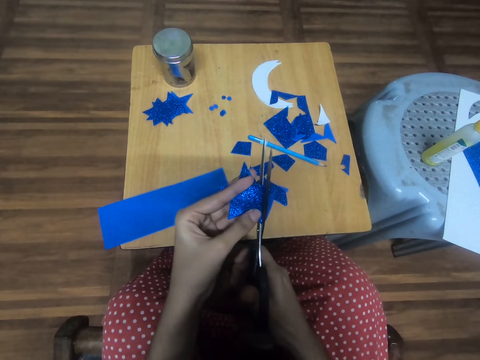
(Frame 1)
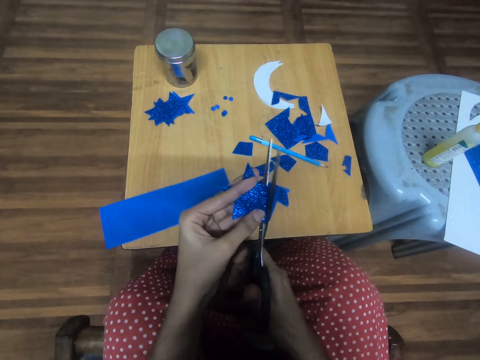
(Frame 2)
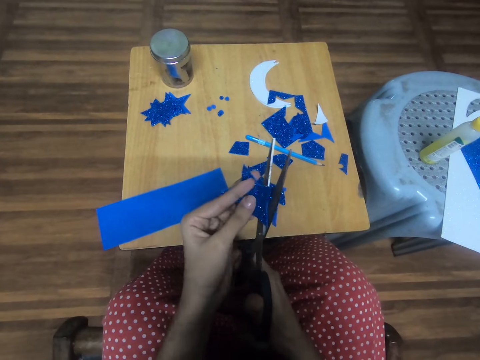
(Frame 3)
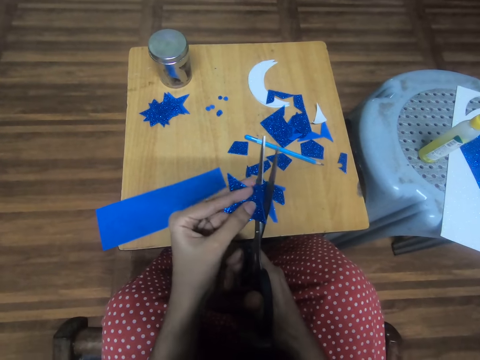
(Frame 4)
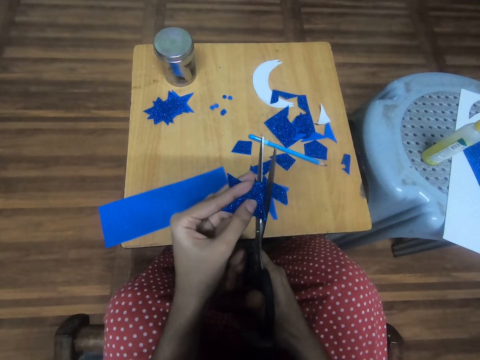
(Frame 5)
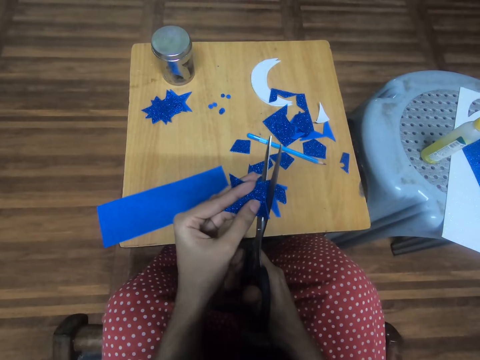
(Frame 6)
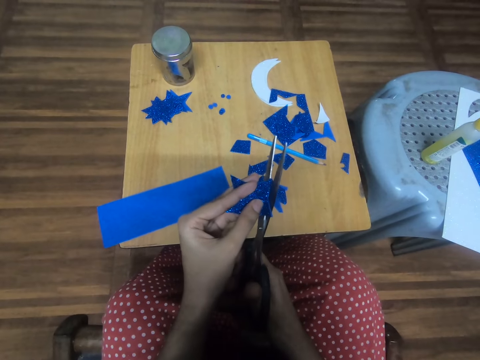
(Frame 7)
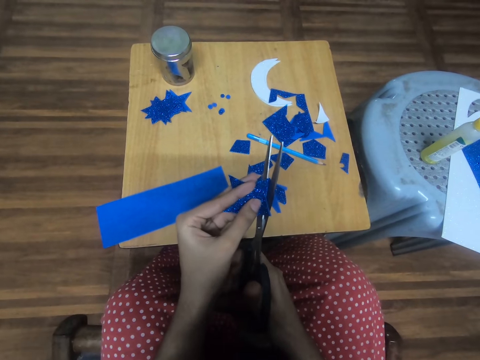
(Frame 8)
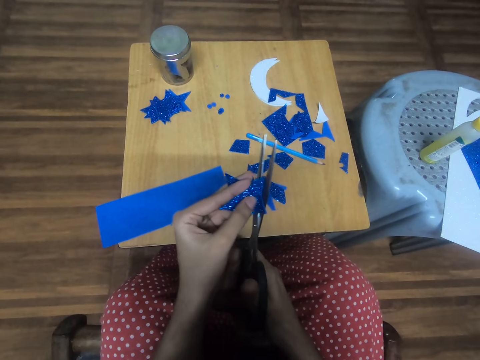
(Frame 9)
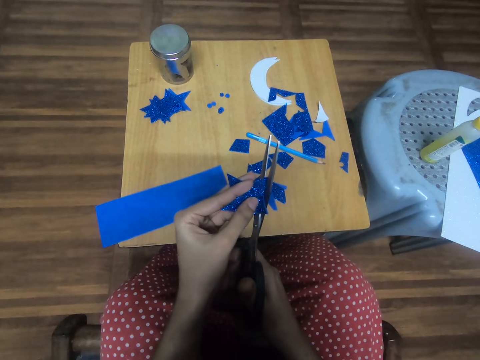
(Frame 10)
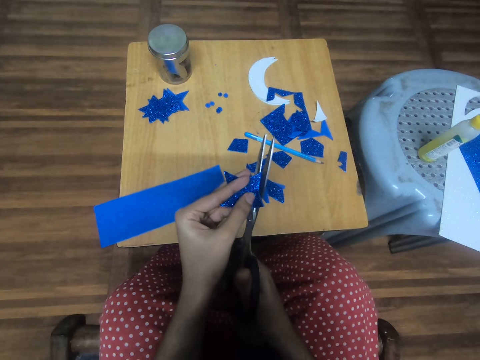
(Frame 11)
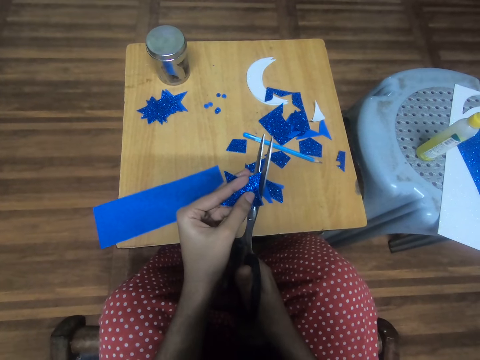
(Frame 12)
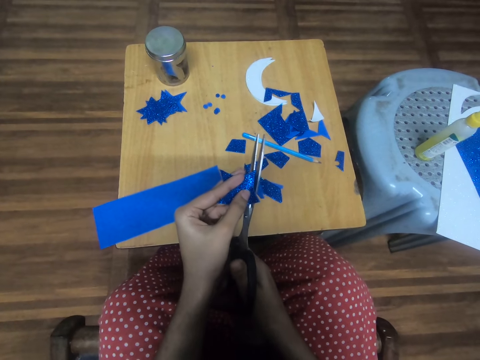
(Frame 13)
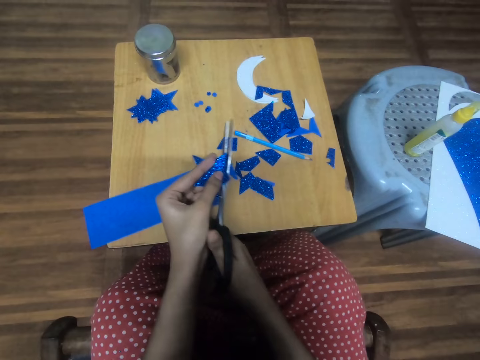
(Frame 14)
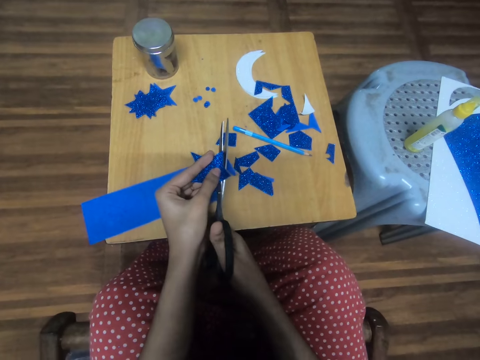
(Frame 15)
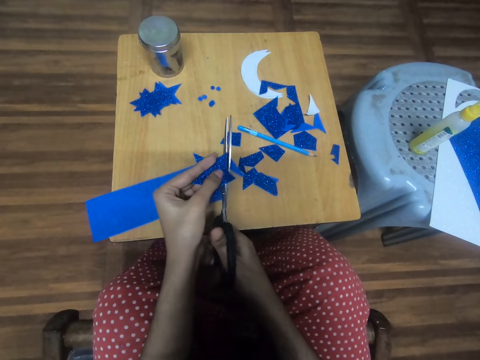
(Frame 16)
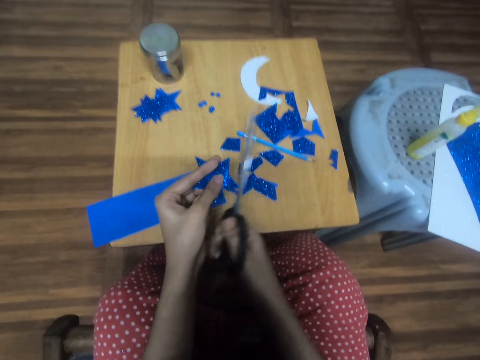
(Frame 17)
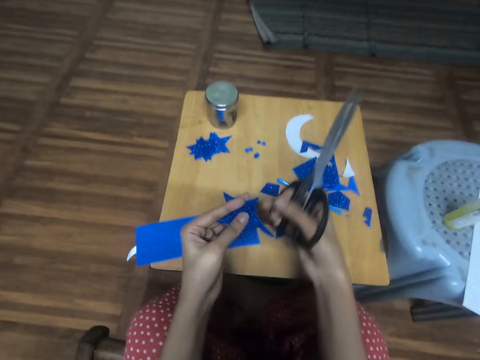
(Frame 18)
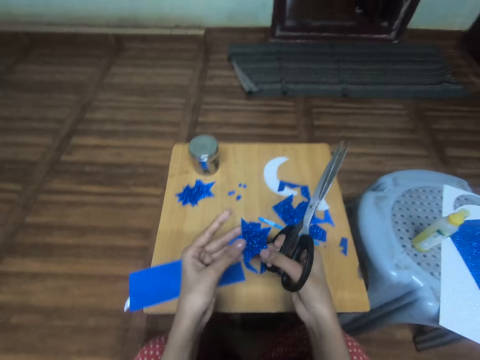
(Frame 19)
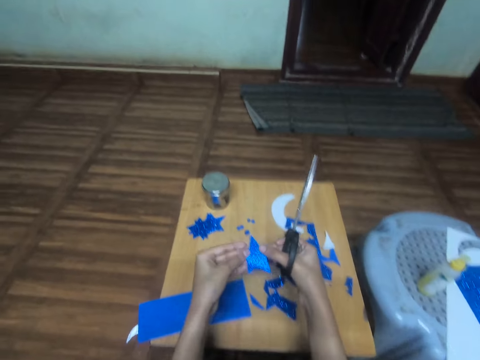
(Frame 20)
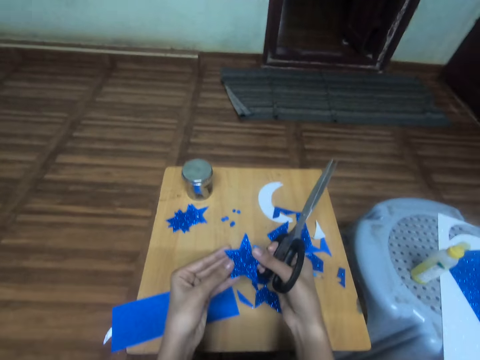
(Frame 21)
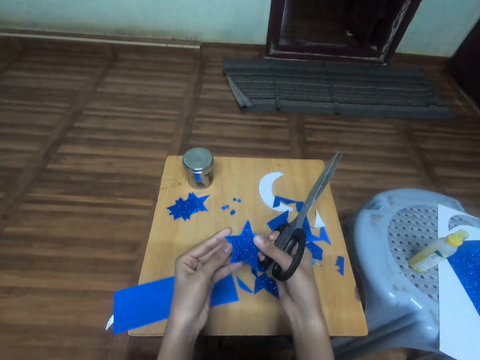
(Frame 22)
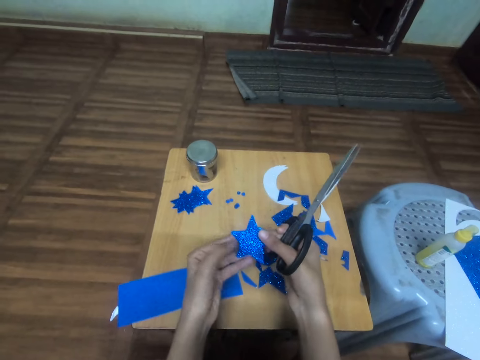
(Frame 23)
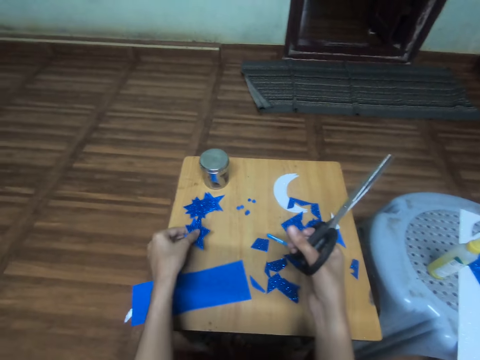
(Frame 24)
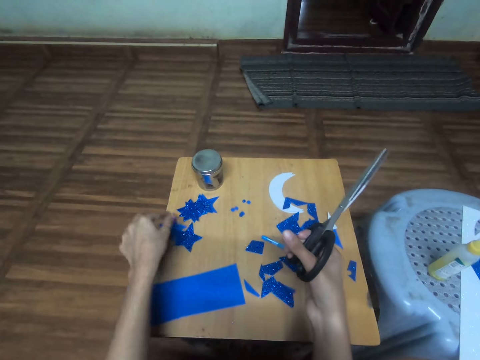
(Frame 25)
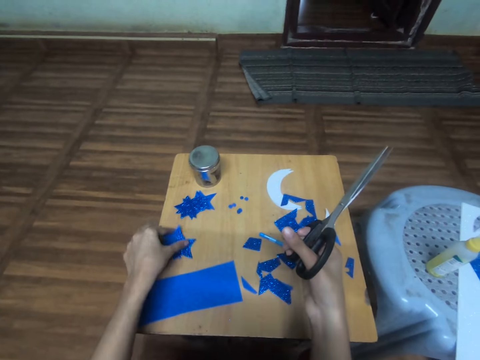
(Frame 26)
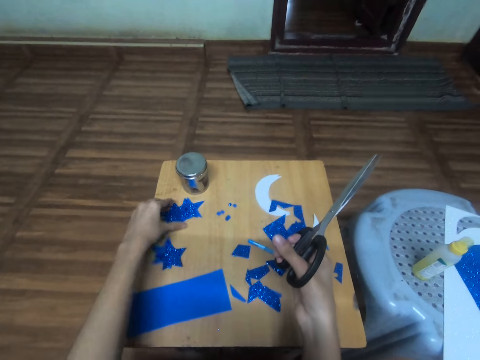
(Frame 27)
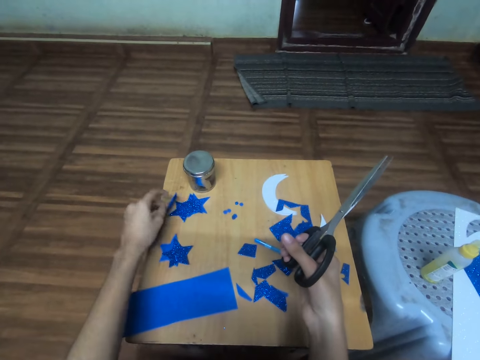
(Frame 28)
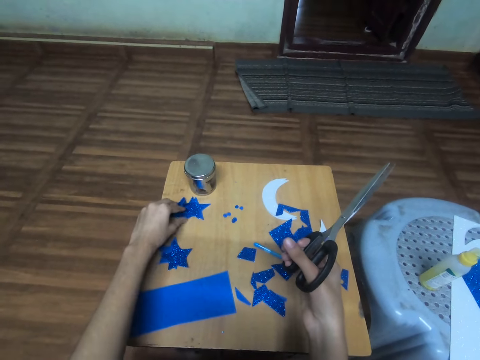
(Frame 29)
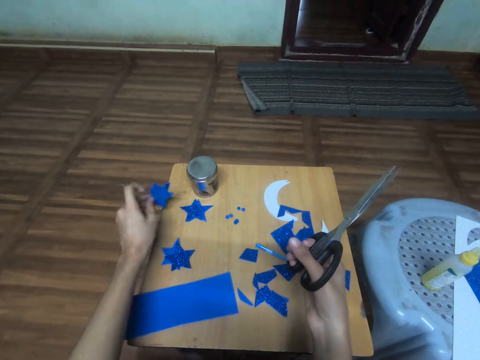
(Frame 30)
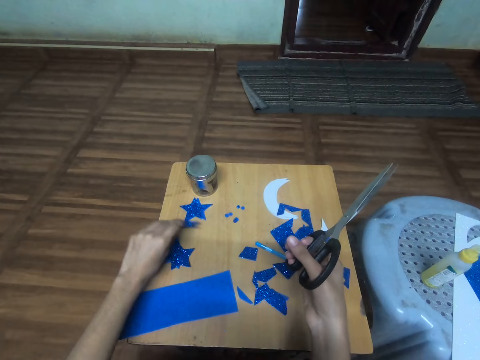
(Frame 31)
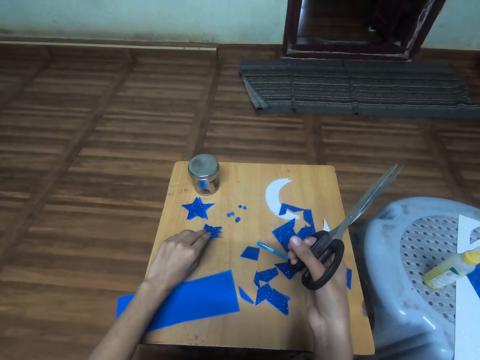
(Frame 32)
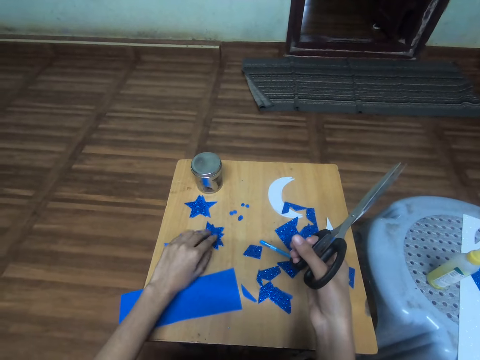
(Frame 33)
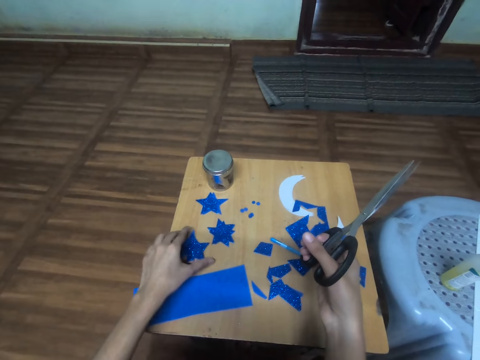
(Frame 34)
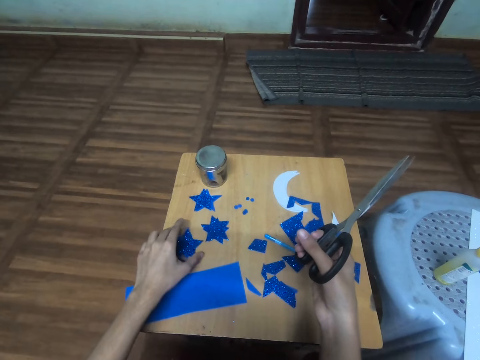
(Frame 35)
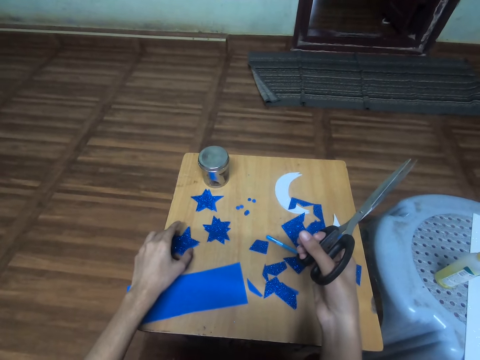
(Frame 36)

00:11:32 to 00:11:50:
The camera wearer looks at the star shaped manila paper. They place the star shaped manila paper or cutouts on the table, arrange the star shaped manila paper on the table and pair the cutouts on the table.

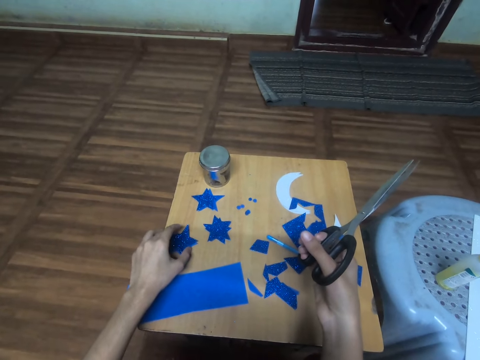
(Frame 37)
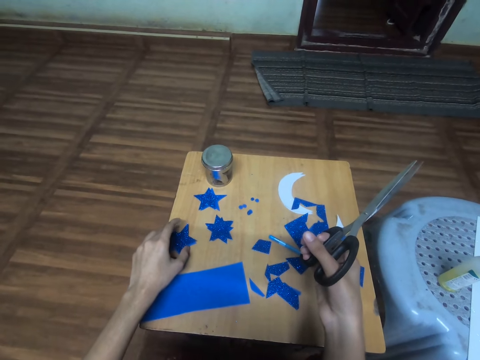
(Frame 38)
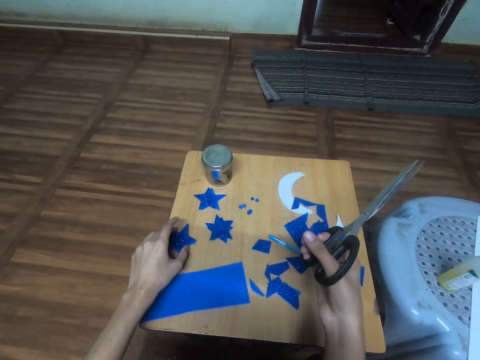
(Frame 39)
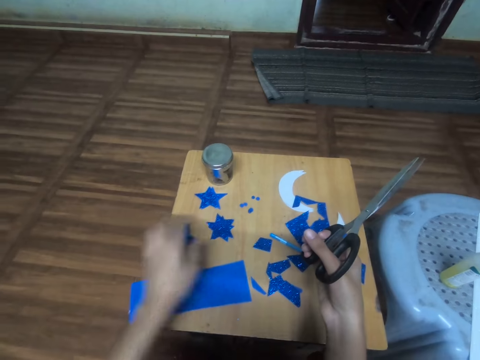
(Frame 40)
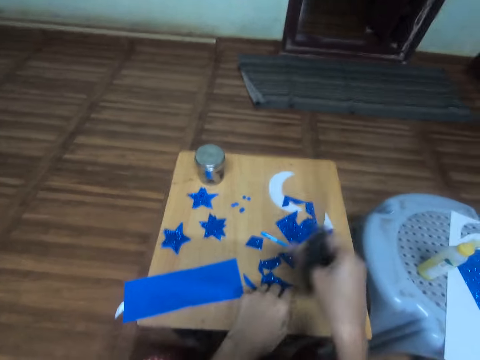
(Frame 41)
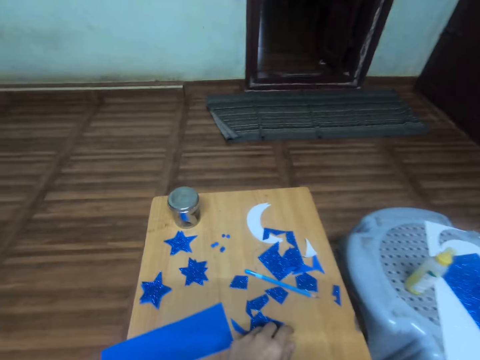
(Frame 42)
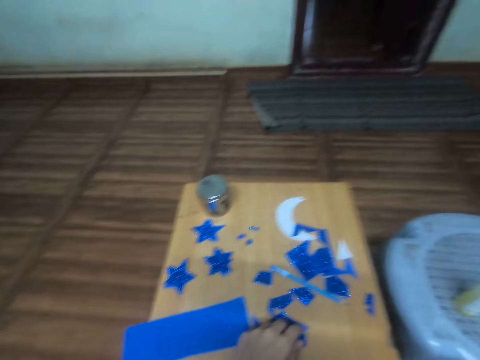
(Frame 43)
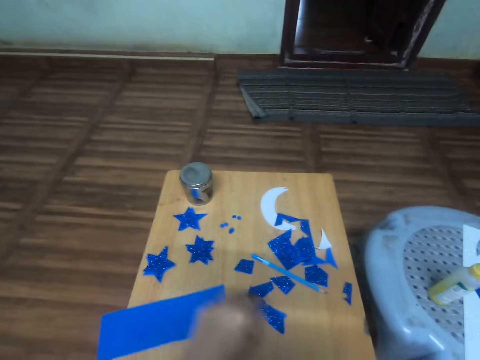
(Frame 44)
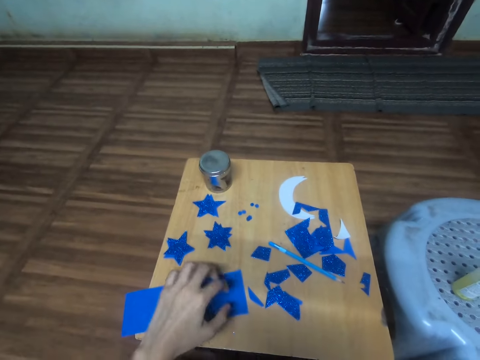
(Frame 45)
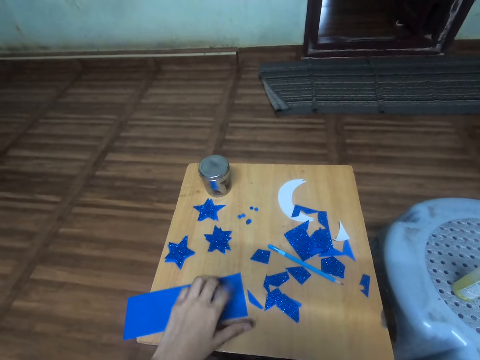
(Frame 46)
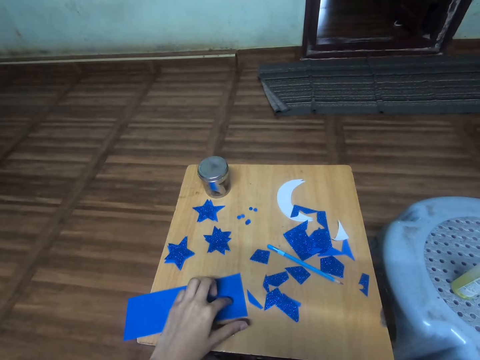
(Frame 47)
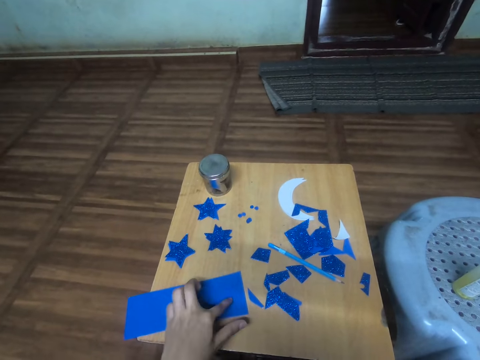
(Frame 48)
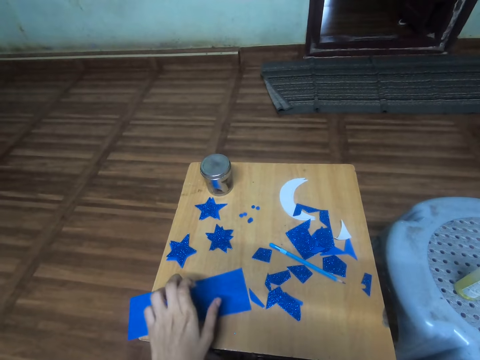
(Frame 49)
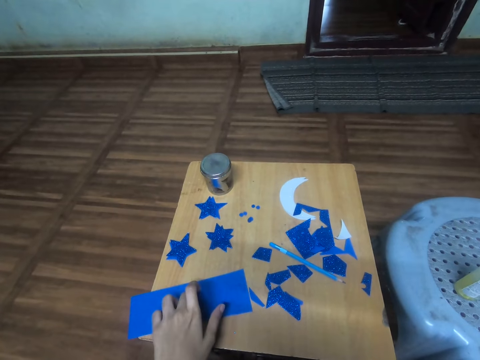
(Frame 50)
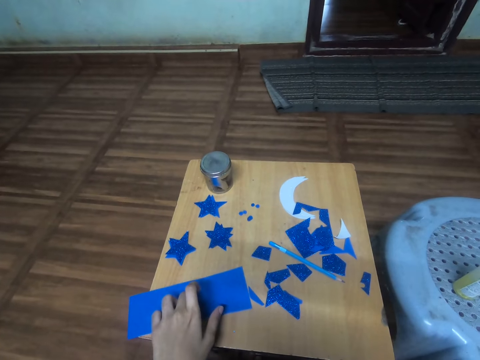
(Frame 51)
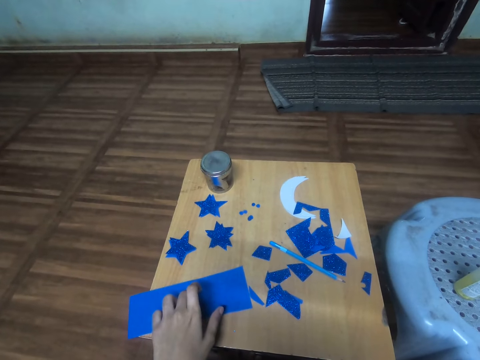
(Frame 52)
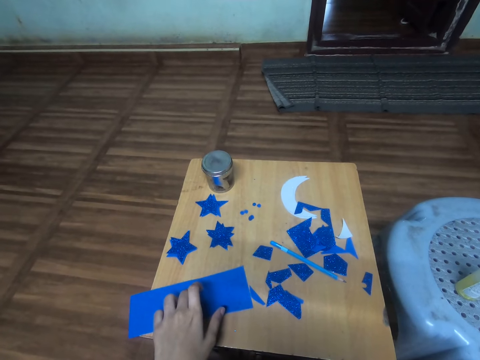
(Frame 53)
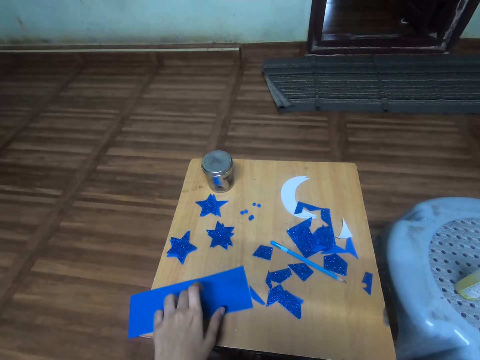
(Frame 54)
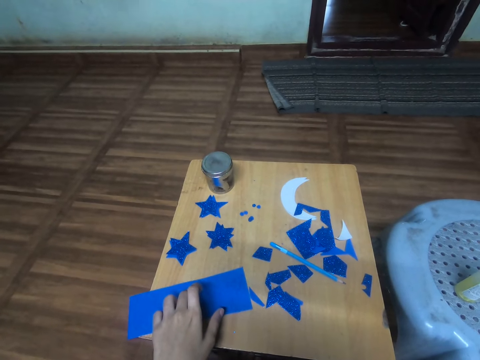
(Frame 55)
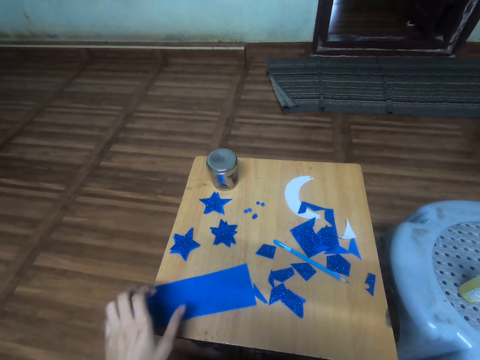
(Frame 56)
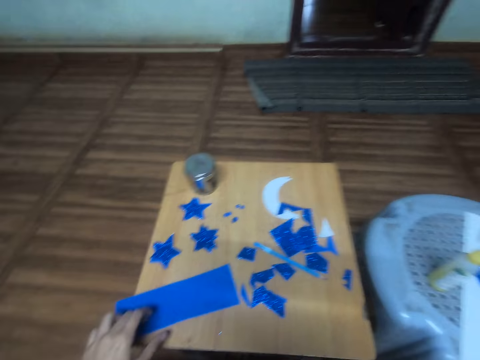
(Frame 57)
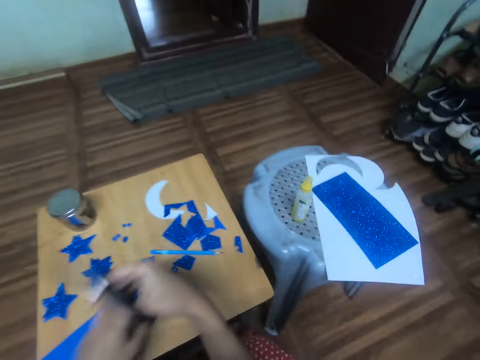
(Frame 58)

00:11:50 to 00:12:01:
The camera wearer holds the manila paper placed on the table. They measure the possible cutouts from a card stock.
